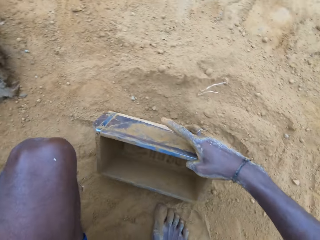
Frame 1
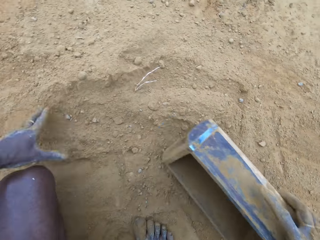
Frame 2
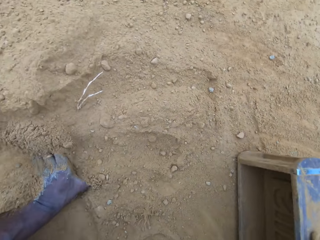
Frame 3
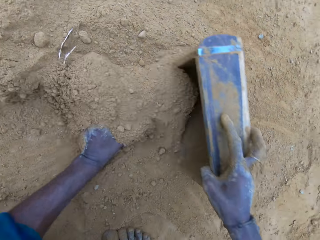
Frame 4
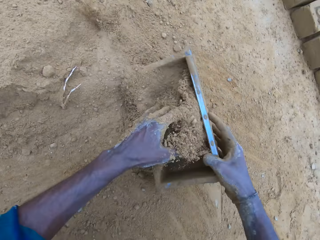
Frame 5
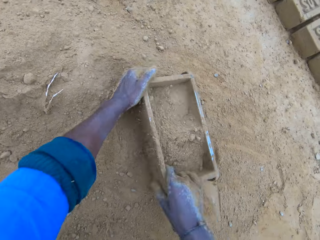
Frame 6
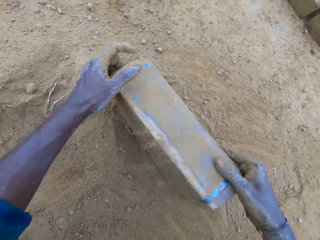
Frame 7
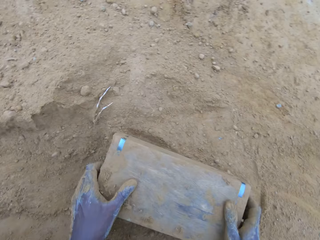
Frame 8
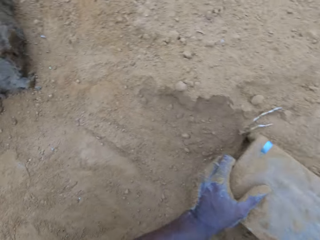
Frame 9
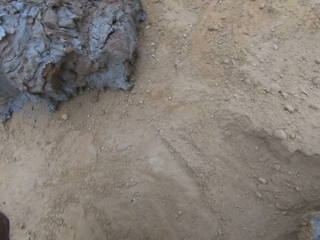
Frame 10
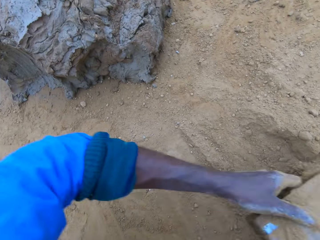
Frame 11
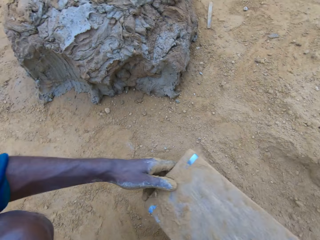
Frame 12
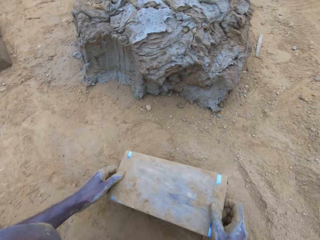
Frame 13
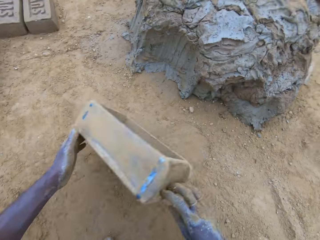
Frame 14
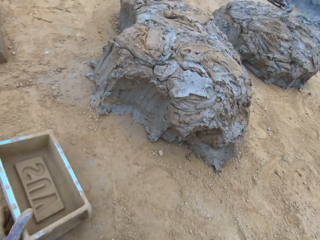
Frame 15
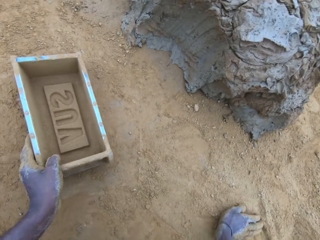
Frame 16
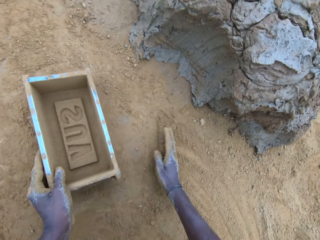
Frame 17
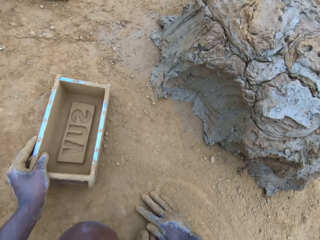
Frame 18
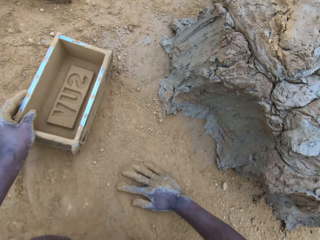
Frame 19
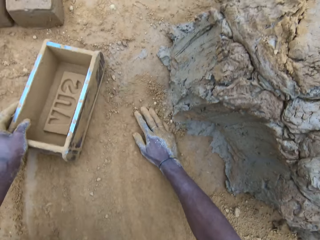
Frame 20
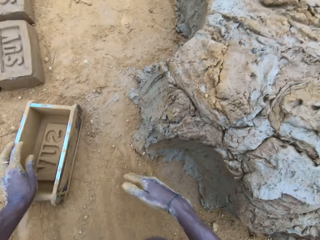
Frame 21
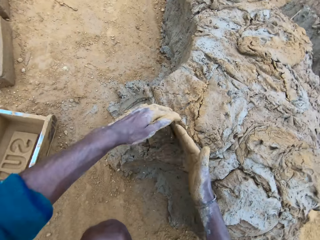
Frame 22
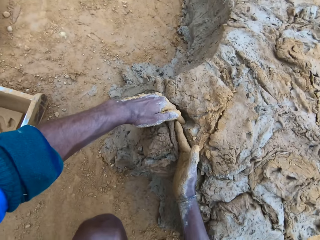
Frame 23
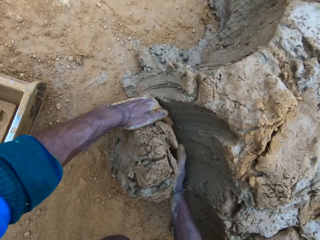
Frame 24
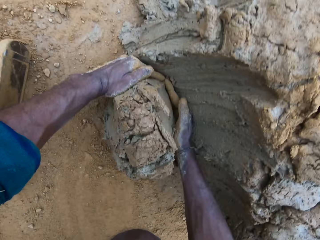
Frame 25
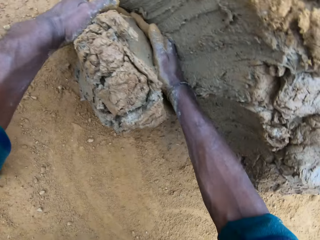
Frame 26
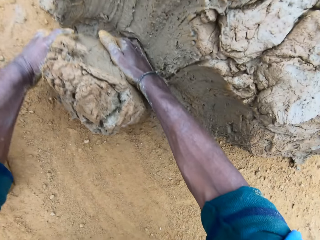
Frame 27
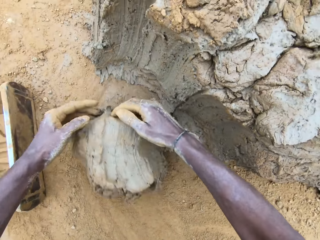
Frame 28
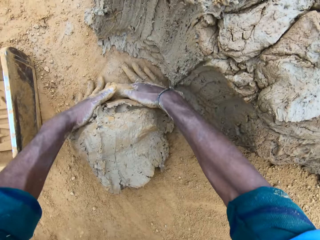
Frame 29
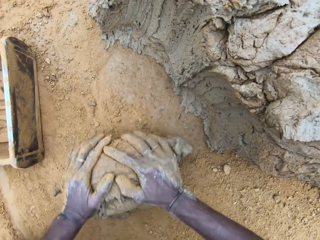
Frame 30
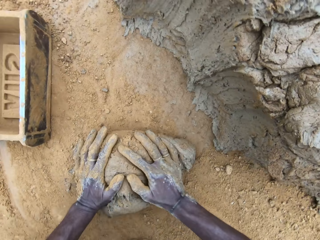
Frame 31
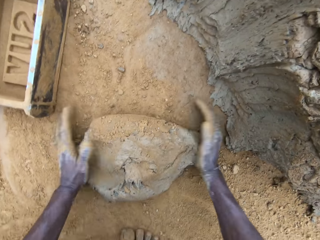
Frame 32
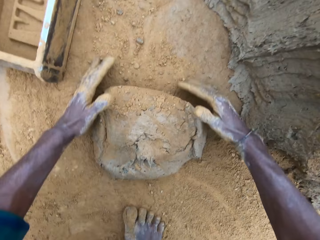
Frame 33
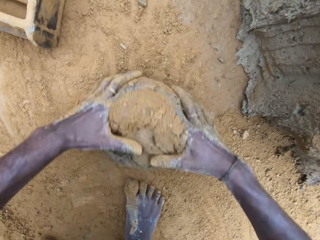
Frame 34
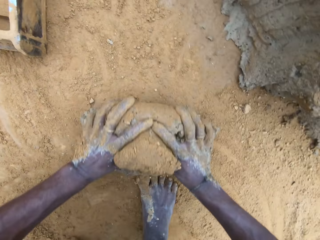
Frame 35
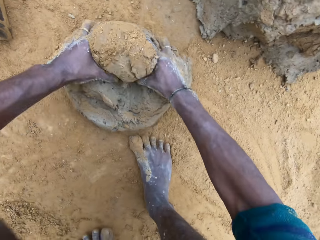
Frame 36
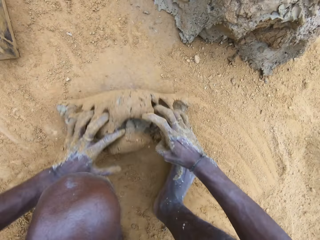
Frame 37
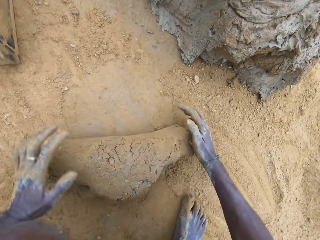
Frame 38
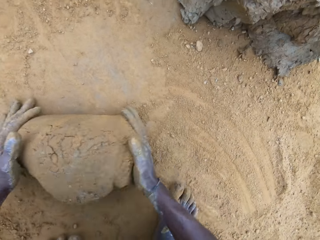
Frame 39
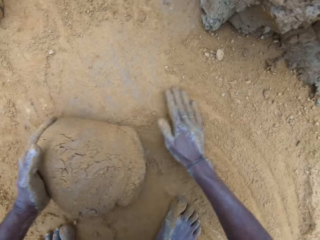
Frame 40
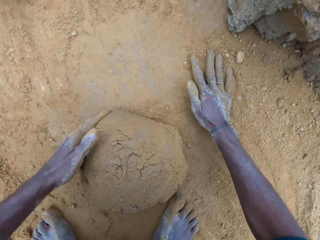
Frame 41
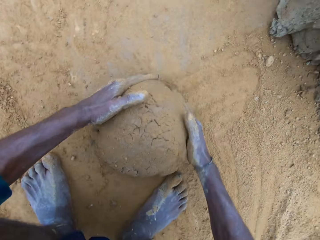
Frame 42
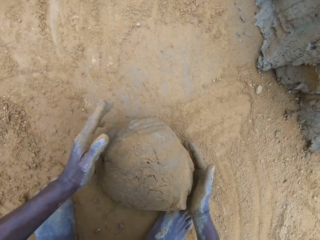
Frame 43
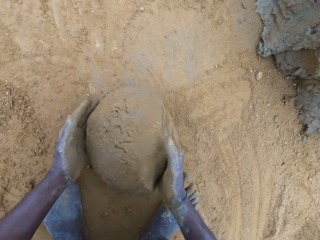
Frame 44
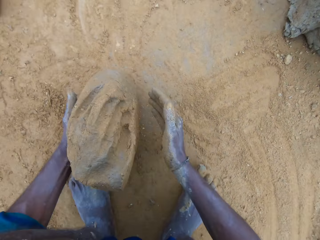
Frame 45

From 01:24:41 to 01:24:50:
The camera wearer pours sand into the brick mold. He scoops soil into the box. He pours the sand in the brick mold on the ground. He hits the brick mold on the ground. He puts the brick mold aside. He rubs his hands on the ground. He cuts wet clay from the heap of wet clay with his hand. He scoops some mud. He rolls the wet clay on the ground. He picks up the mud.

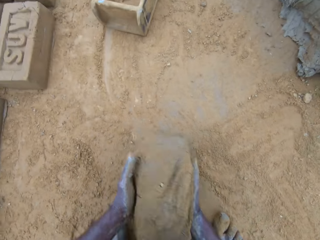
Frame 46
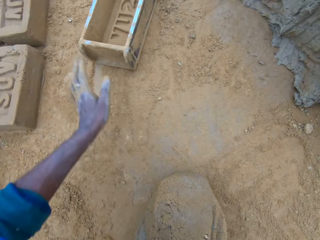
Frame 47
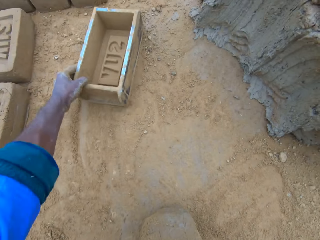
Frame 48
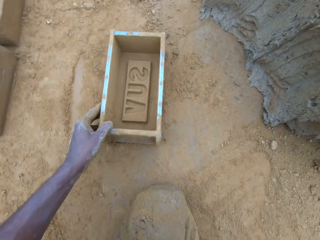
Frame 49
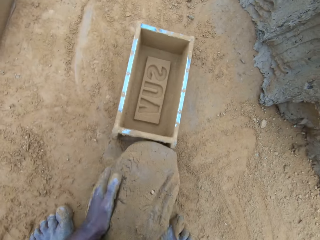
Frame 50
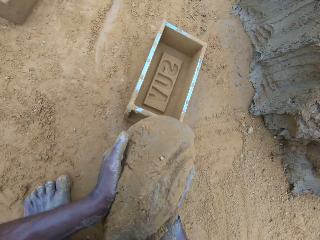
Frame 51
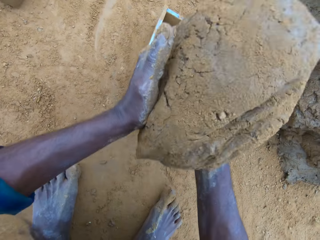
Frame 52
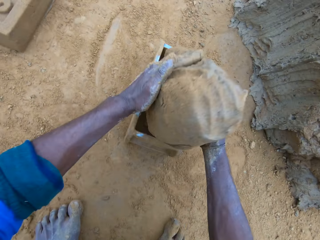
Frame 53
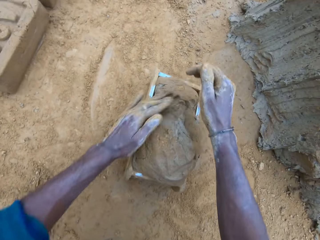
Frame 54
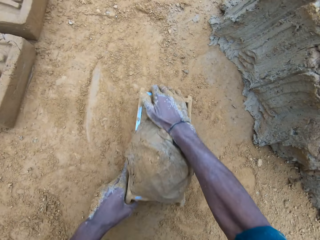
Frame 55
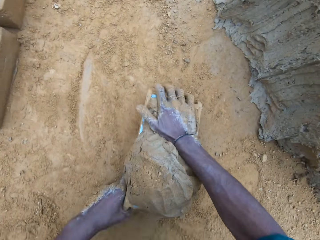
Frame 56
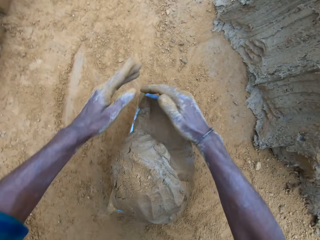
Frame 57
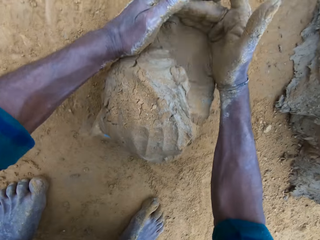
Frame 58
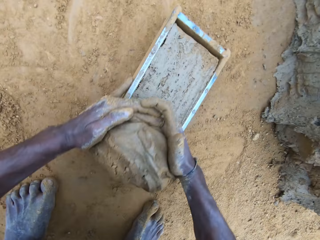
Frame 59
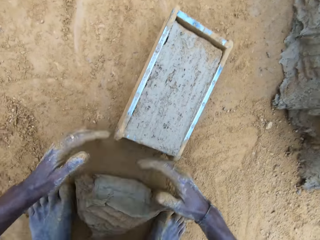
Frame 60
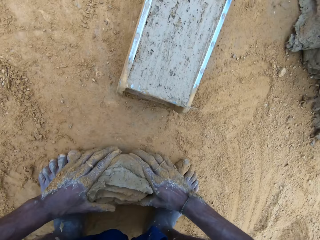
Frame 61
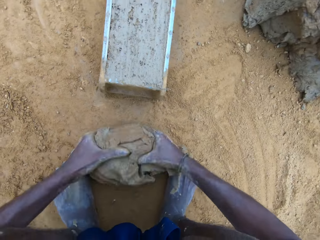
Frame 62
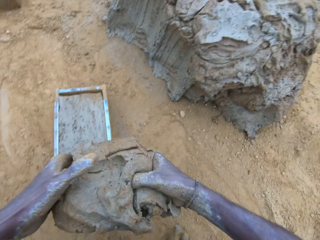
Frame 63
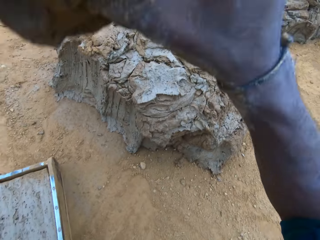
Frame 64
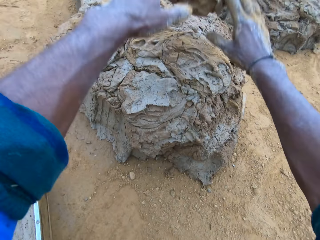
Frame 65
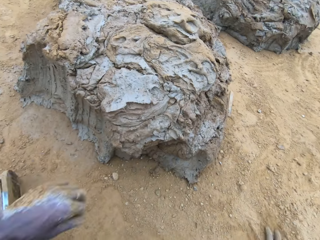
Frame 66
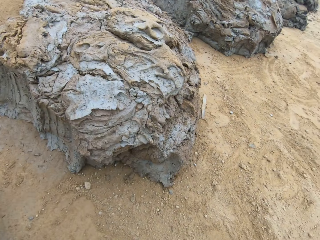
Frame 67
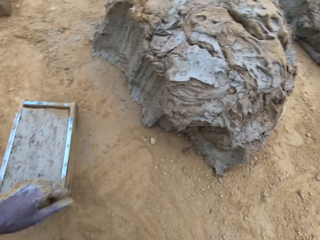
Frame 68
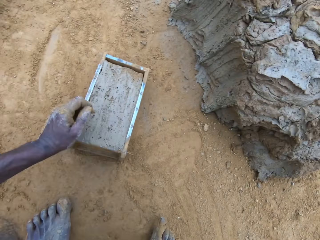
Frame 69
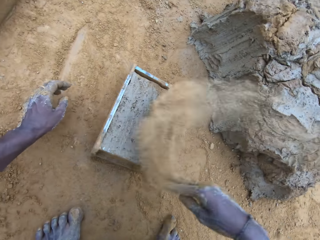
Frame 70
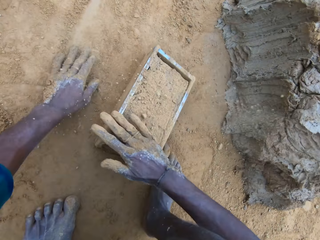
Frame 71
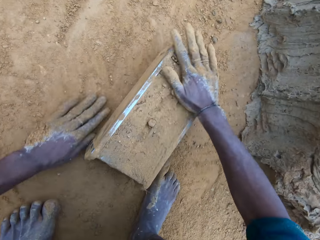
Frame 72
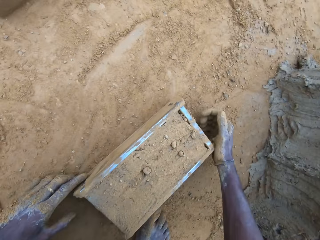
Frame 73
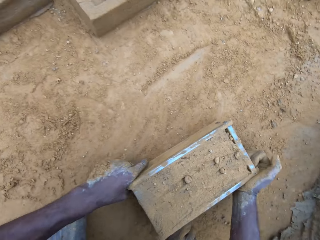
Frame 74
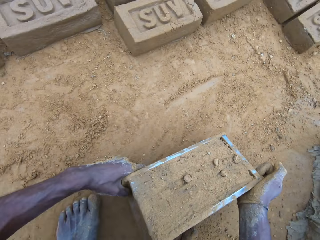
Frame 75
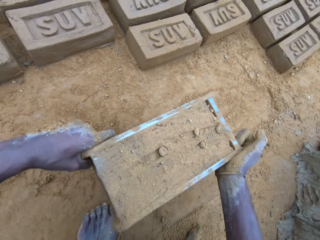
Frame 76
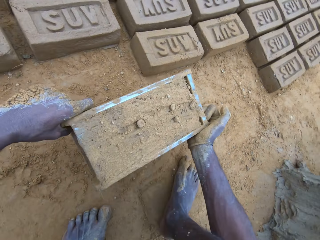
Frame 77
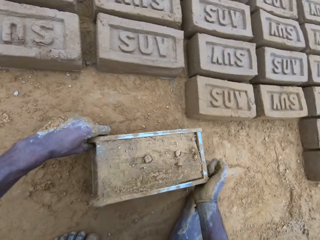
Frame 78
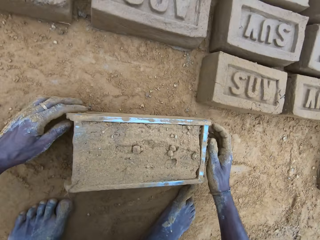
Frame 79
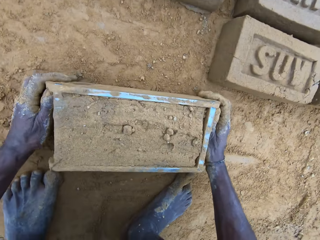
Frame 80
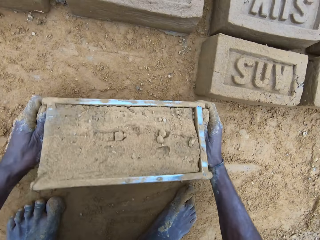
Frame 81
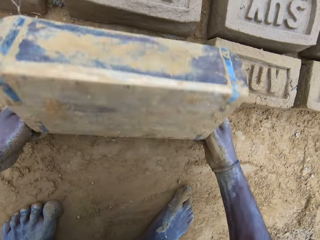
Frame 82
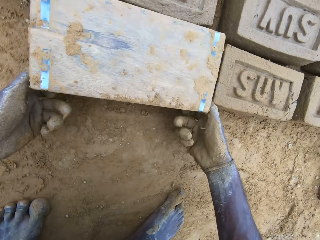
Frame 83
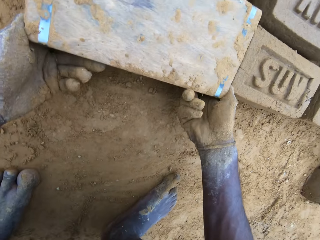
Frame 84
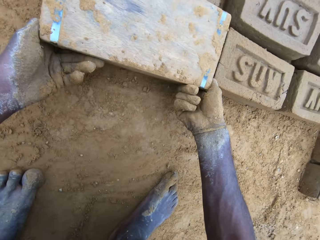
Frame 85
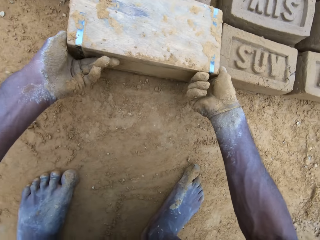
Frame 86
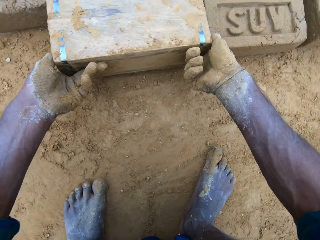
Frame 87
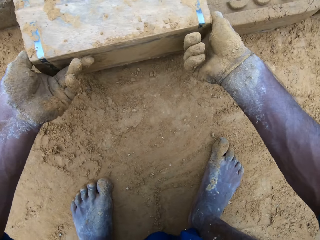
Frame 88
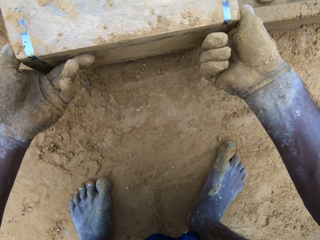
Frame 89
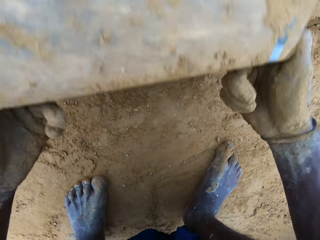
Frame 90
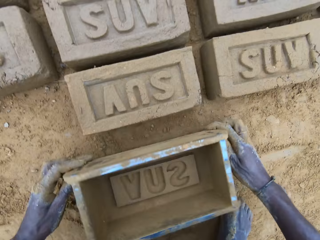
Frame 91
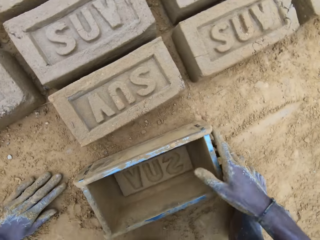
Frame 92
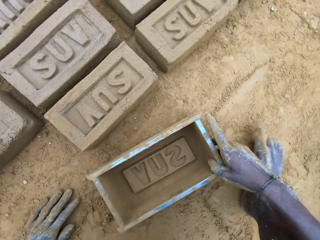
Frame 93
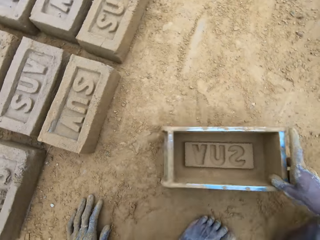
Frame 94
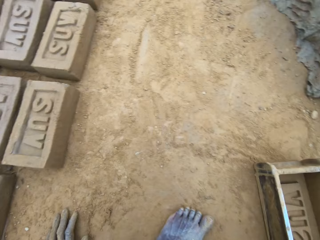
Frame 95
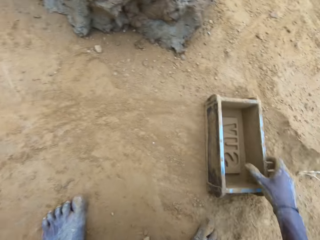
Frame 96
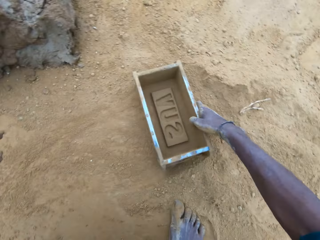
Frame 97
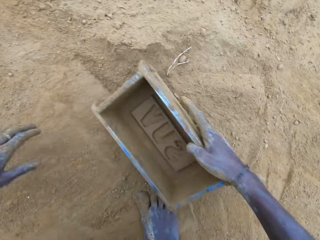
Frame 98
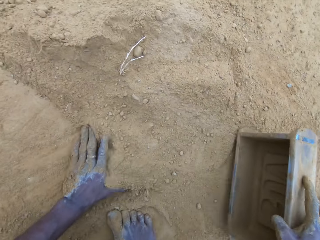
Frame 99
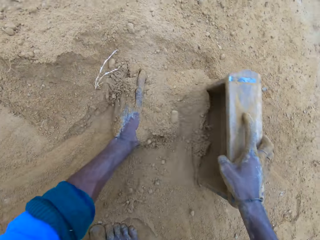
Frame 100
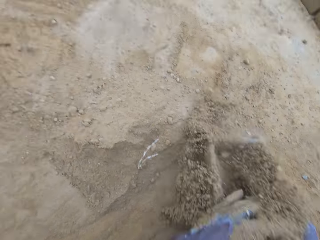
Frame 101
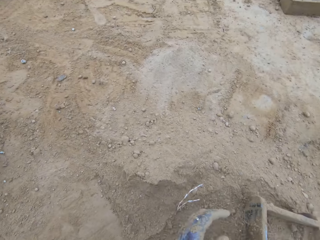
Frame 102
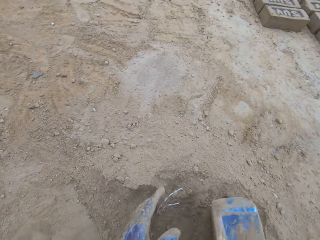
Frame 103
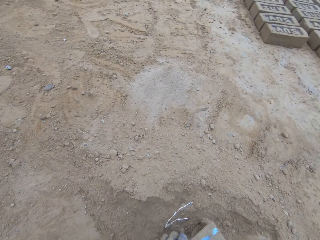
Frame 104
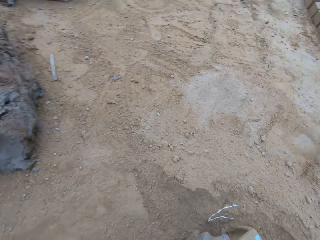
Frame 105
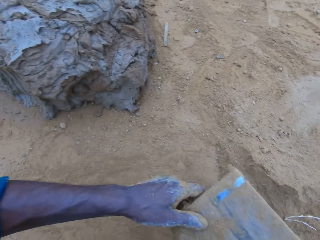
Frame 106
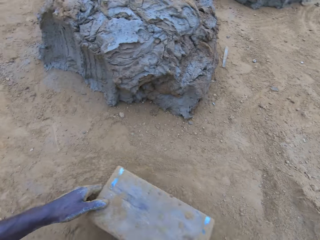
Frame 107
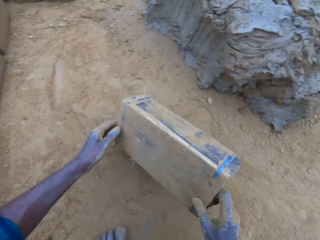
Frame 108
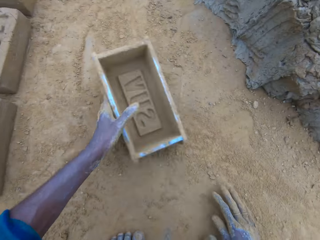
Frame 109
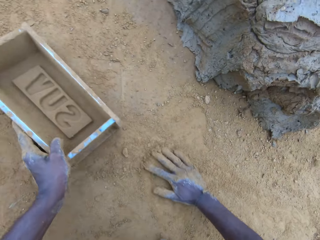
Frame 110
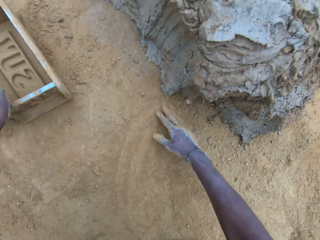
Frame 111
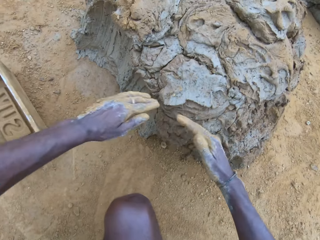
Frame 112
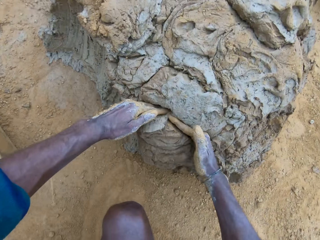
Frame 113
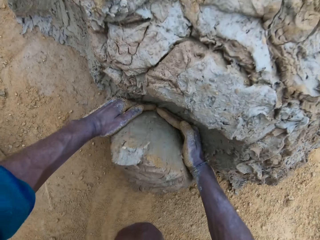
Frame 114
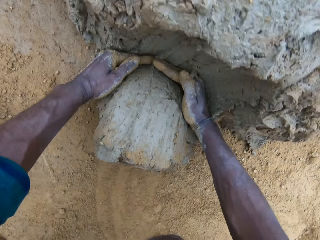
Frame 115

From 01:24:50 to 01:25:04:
The camera wearer moves the brick mold closer. He puts the wet clay in the brick mold. He adjusts the brick mold. He removes the excess wet clay in the brick mold. He picks up the excess wet clay on the ground. He throws the excess wet clay on the heap of wet clay. He pours sand on the wet clay in the brick mold. He moves the brick mold. He picks up the box and puts the box down. He turns over the wet clay in the brick mold on the ground. He pours the shaped brick on the ground. He removes the brick mold. He drags the brick mold on the ground. He pours sand into the brick mold. He scoops some soil into the box. He pours the sand in the brick mold on the ground. He hits the brick mold on the ground. He puts the brick mold aside. He rubs his hands on the ground. He cuts wet clay from the heap of wet clay with his hand. He scoops some mud.
